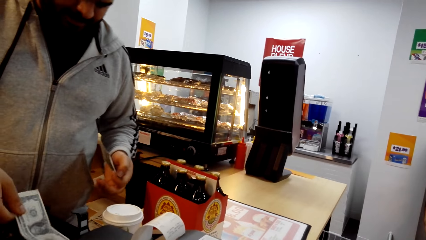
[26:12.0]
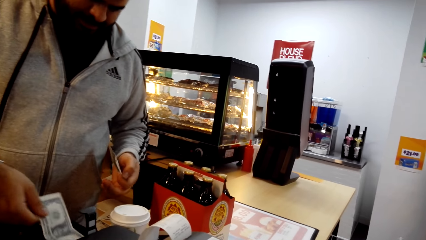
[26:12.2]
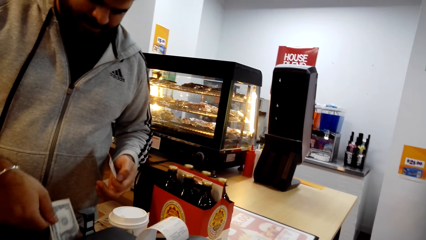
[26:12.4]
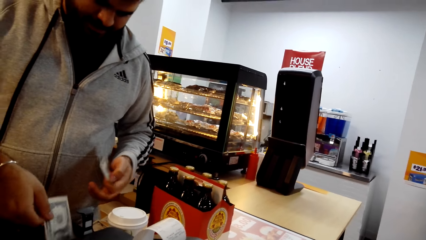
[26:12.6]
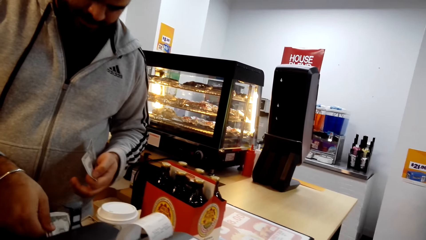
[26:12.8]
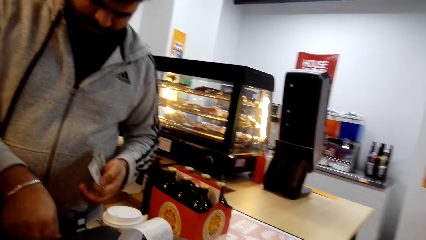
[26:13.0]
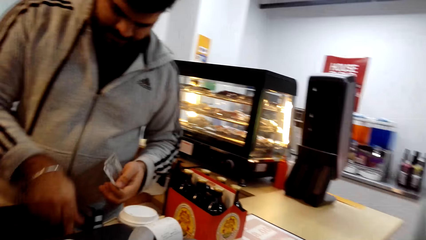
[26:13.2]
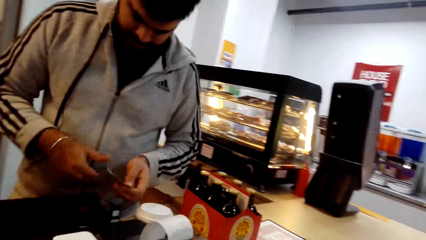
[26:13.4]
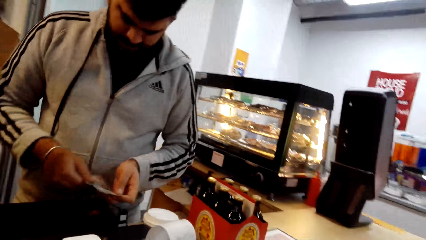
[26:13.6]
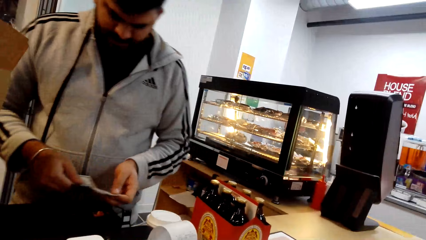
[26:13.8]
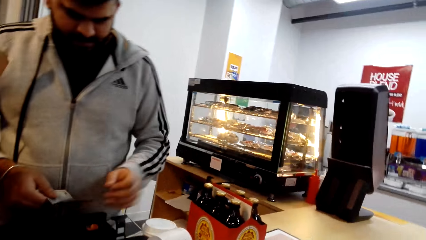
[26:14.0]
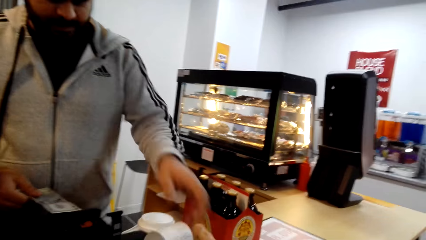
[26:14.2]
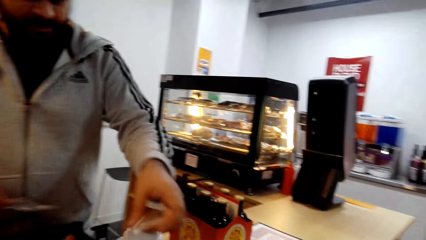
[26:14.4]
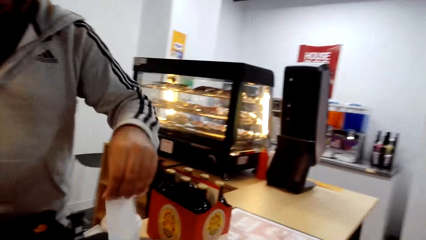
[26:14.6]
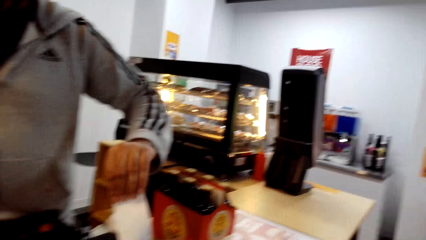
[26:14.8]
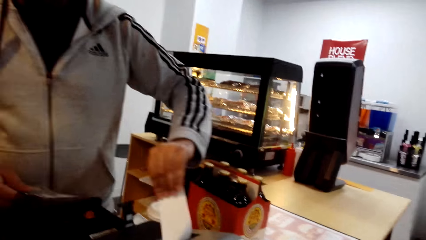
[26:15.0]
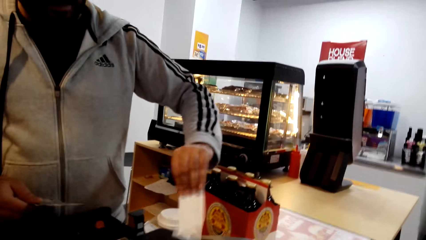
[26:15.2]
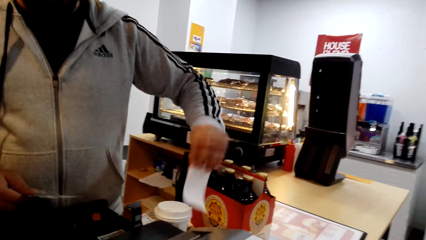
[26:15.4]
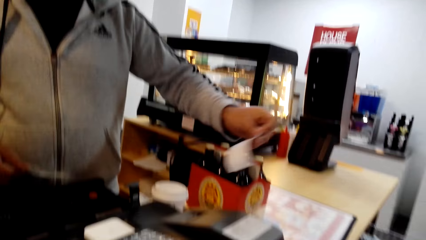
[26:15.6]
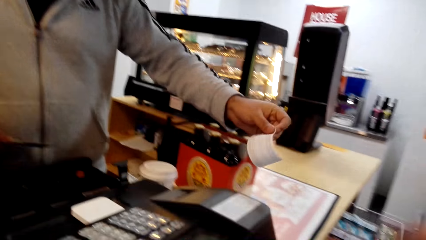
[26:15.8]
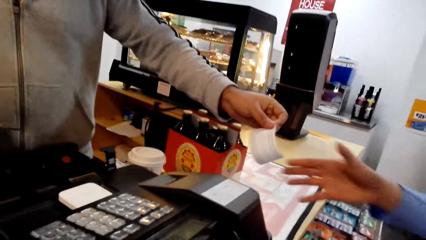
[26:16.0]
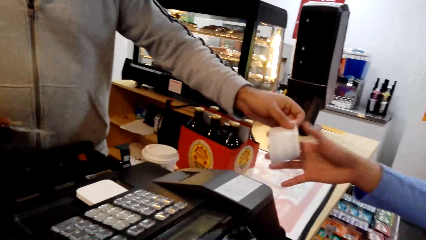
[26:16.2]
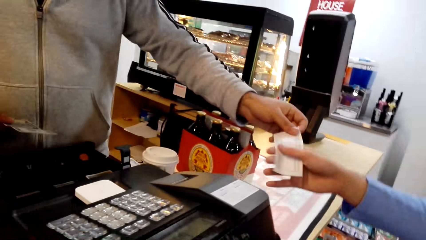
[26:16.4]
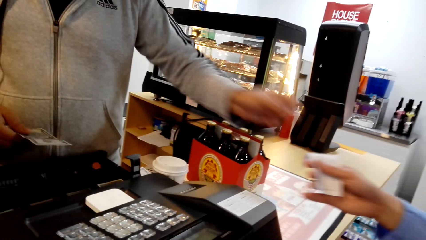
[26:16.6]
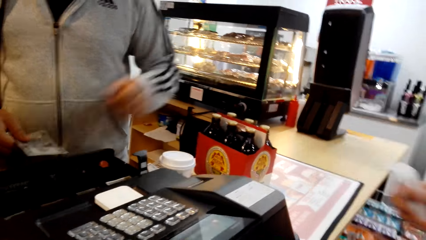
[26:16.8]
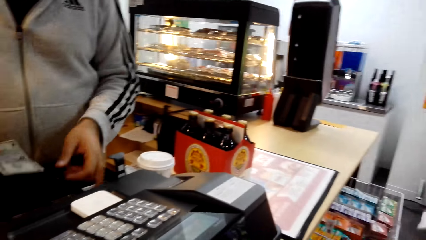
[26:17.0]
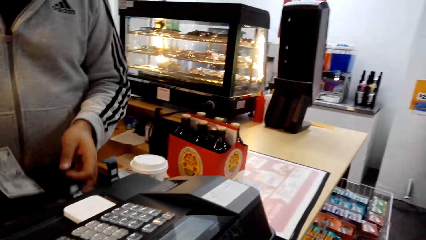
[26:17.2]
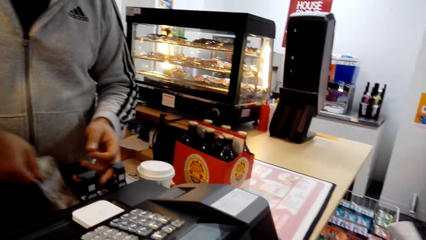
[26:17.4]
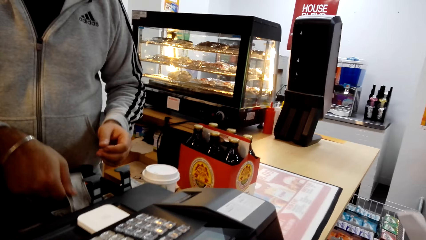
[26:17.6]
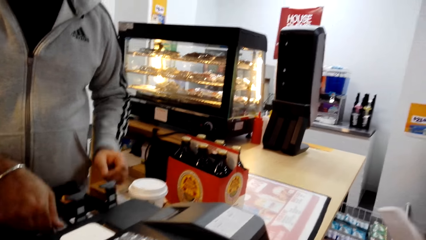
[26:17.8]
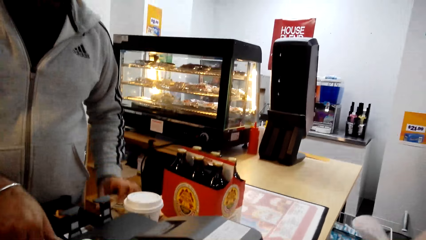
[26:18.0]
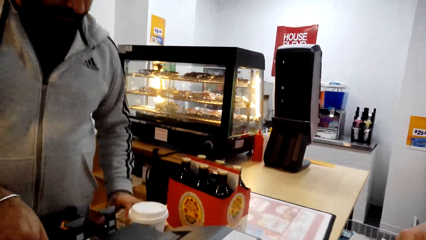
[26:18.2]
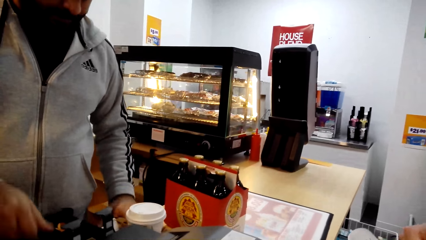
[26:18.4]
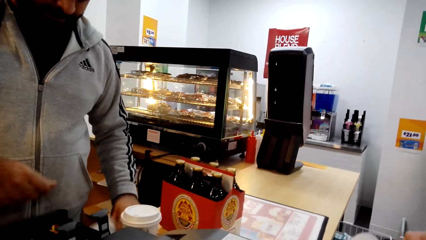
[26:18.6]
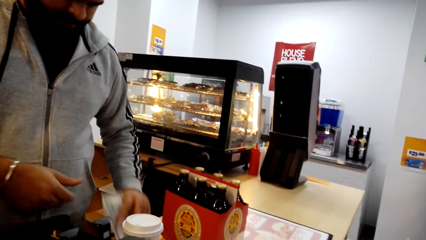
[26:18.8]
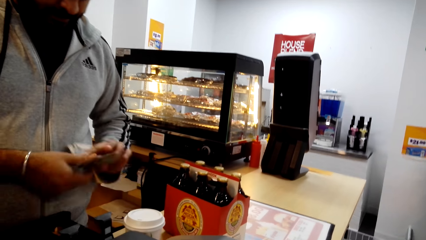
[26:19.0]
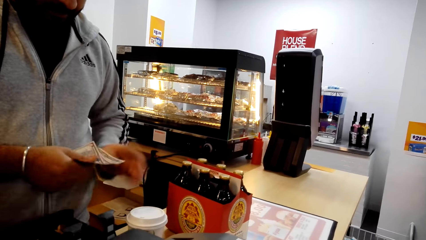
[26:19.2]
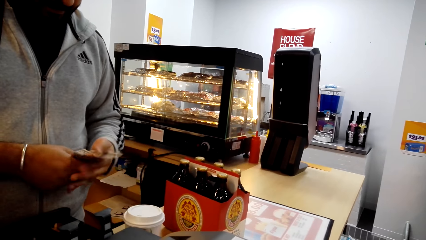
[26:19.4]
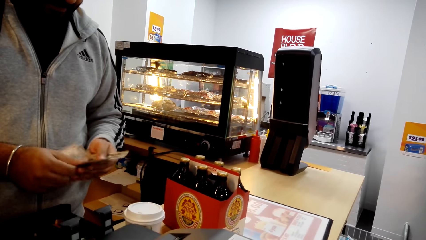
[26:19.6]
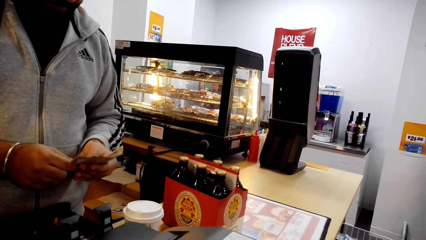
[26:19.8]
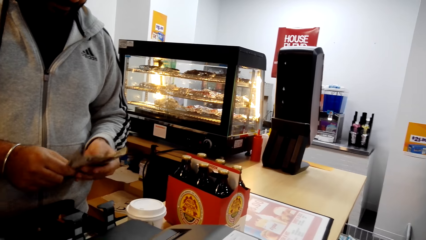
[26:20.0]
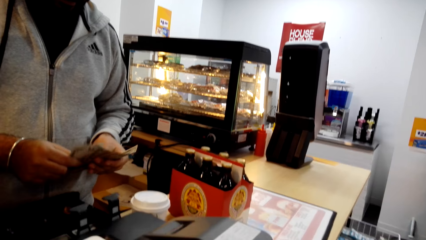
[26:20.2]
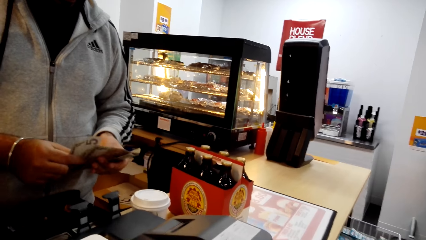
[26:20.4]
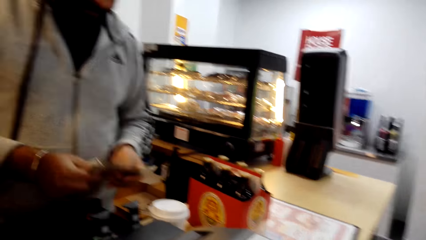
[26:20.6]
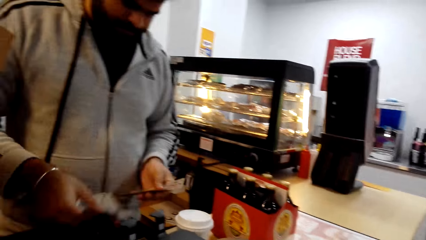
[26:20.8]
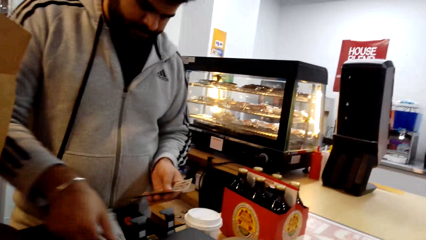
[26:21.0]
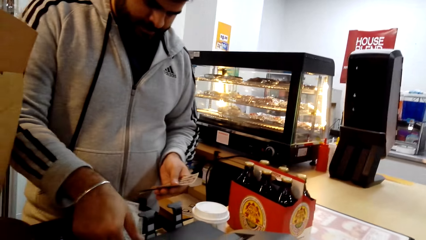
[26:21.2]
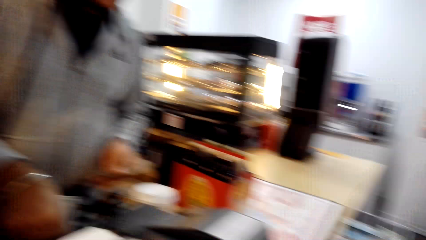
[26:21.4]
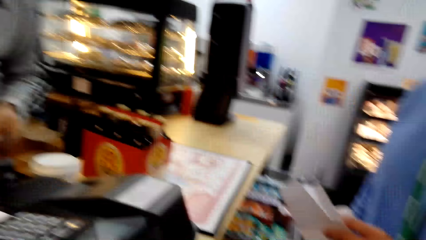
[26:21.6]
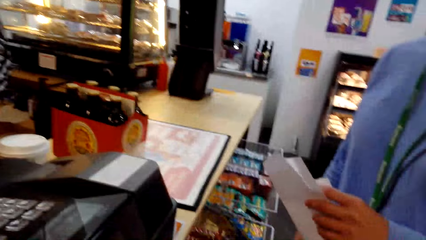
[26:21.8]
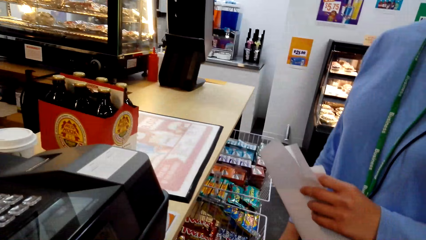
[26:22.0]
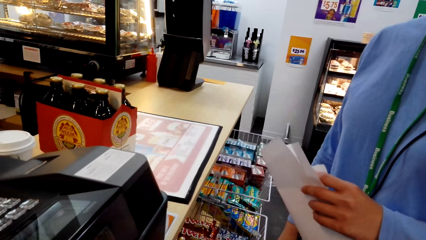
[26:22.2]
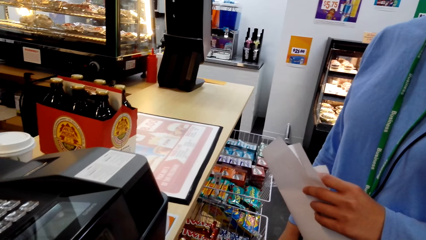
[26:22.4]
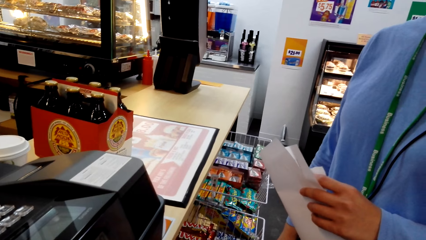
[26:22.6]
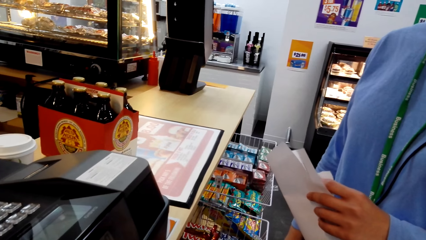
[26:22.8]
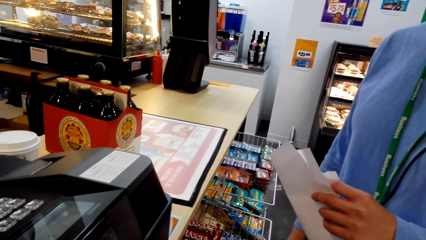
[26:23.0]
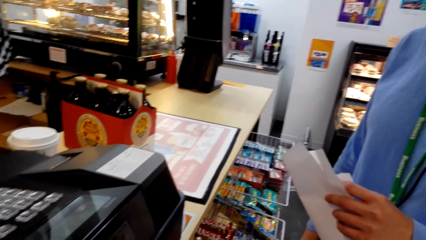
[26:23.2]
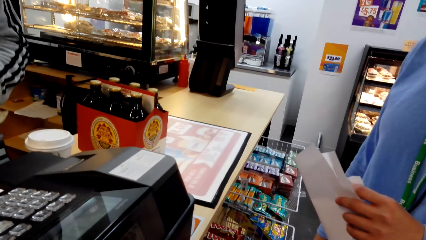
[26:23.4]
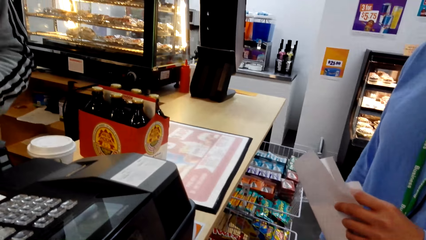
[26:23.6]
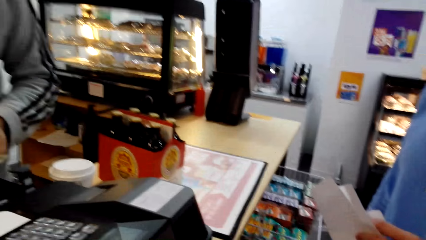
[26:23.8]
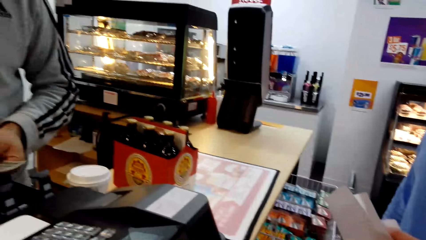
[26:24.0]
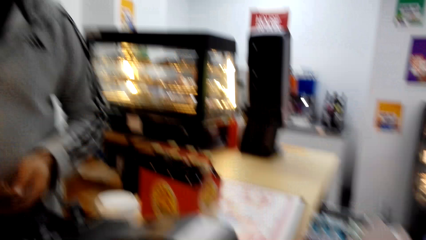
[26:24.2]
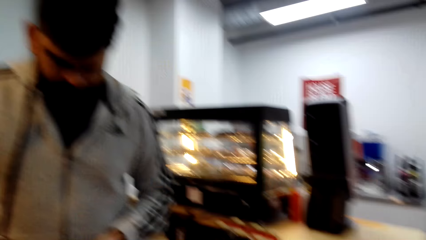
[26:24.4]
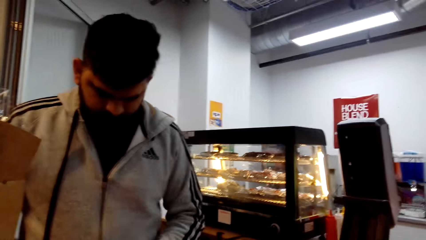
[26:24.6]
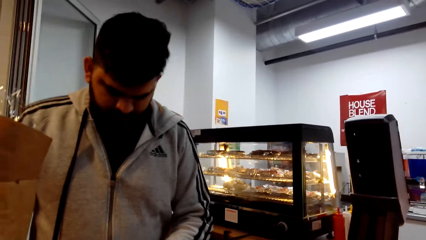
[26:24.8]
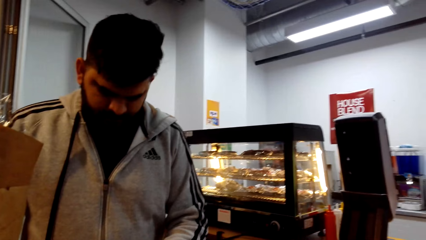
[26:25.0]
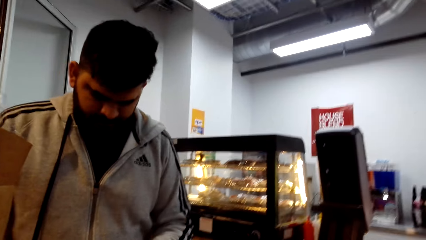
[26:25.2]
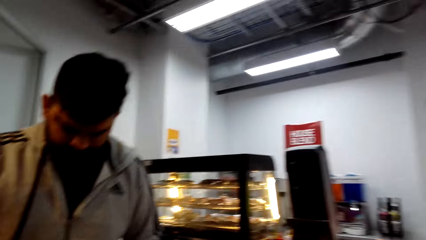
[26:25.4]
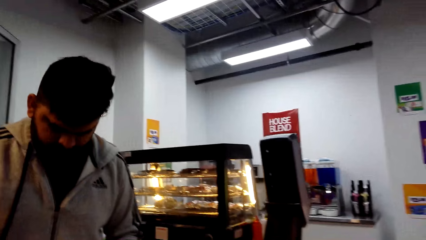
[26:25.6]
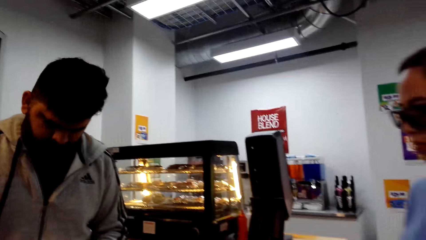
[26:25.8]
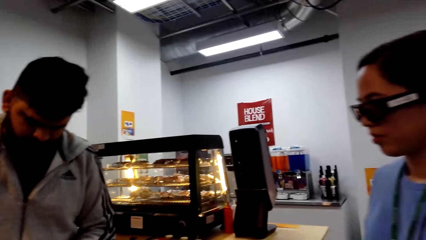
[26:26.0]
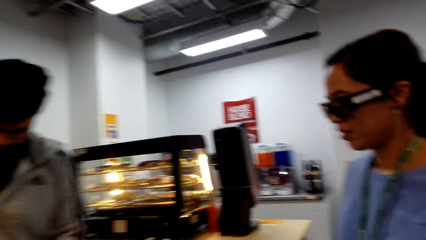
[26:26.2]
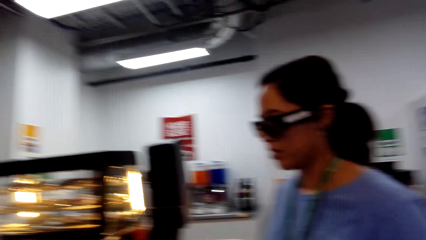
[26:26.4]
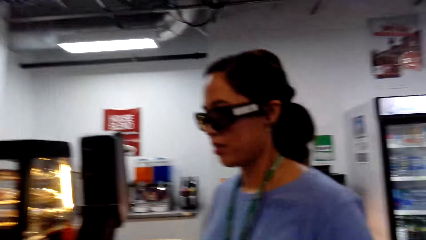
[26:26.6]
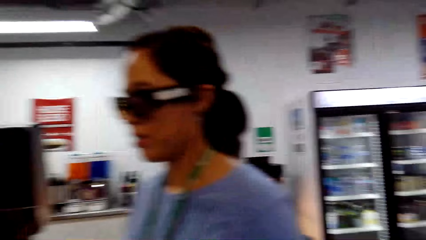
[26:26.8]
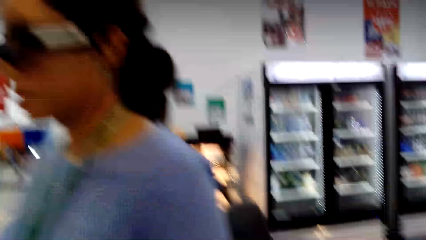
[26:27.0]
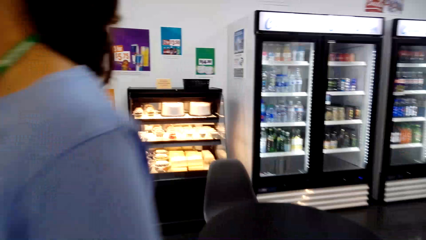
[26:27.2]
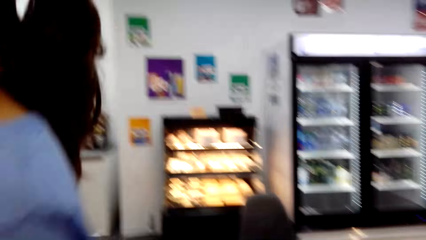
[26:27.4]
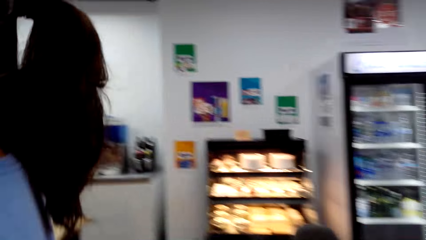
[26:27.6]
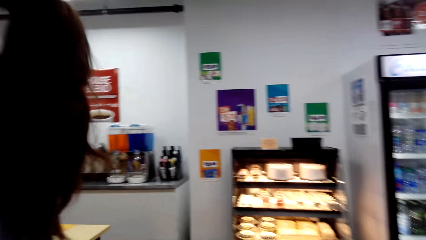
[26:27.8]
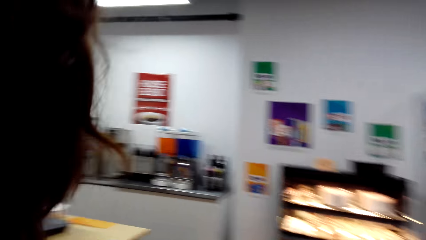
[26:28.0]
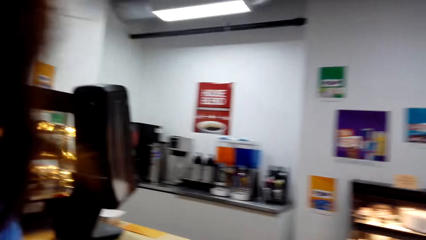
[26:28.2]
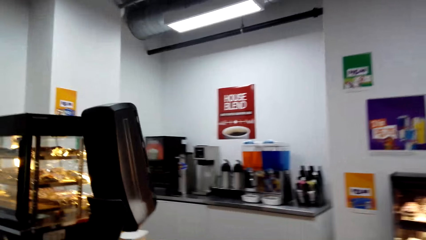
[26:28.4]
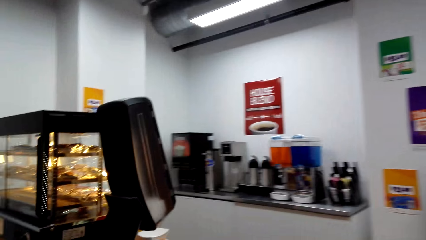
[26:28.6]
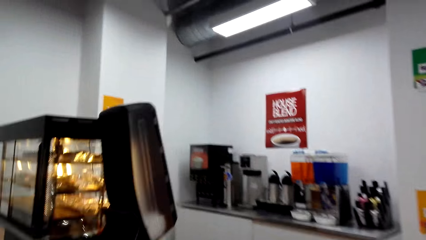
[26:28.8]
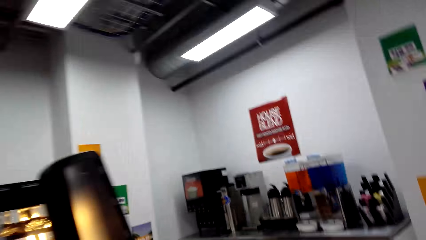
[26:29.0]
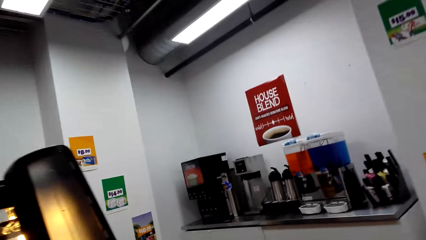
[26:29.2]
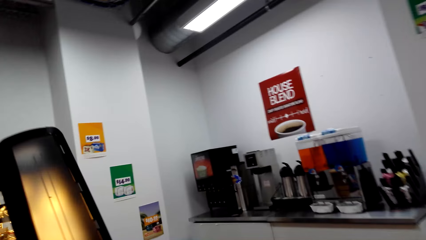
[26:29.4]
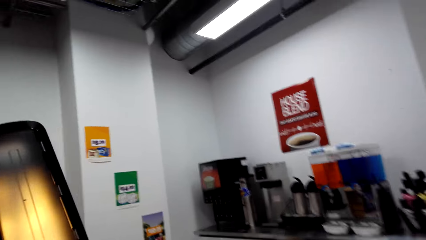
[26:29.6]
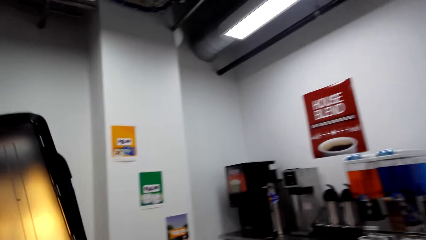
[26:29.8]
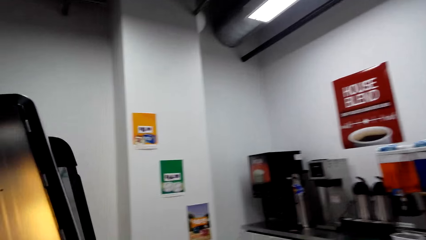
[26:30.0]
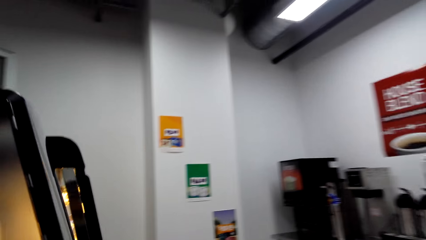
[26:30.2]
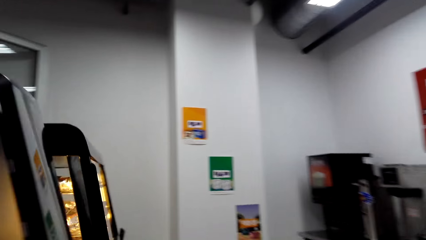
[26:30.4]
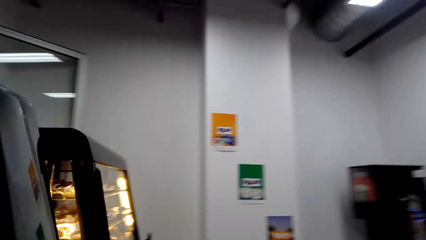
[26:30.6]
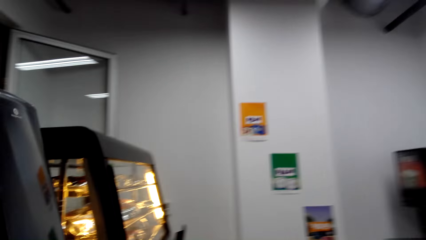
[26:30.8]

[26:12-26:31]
The woman takes the receipt from the other man. The first man counts the money. The camera wearer moves towards a food item. They converse to the woman.
